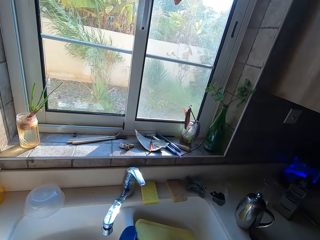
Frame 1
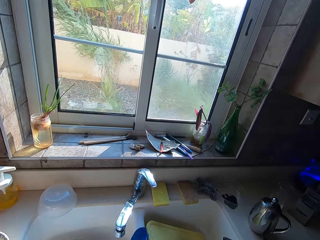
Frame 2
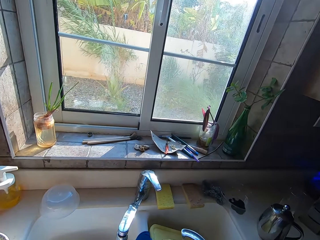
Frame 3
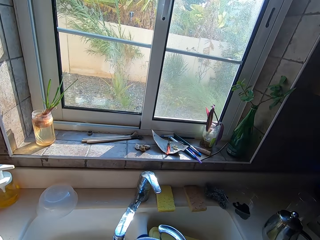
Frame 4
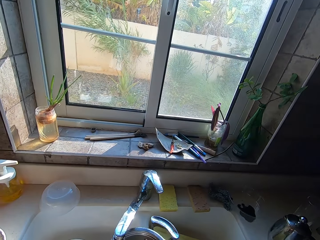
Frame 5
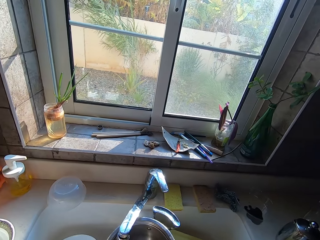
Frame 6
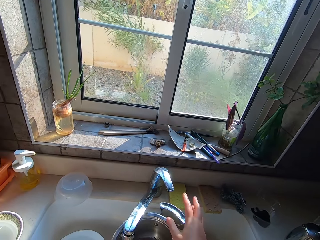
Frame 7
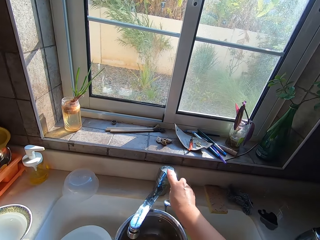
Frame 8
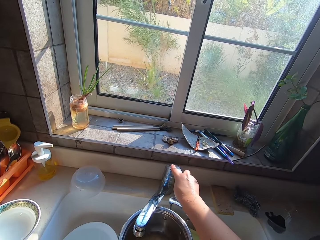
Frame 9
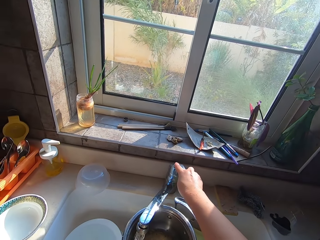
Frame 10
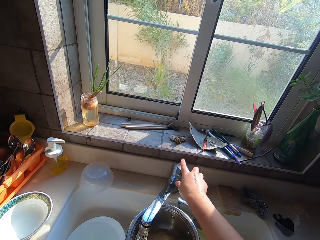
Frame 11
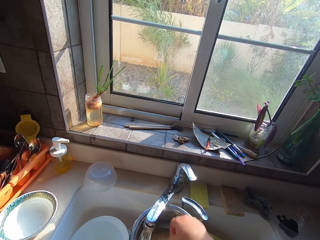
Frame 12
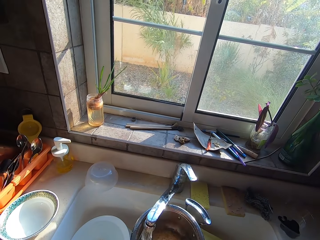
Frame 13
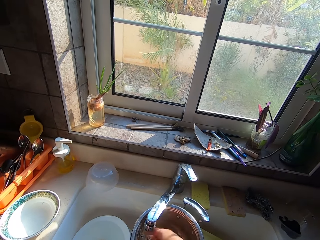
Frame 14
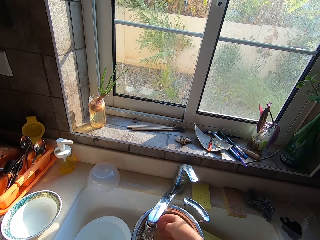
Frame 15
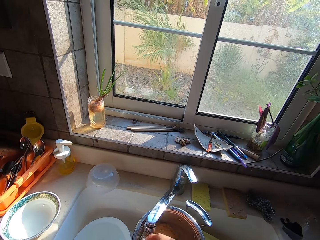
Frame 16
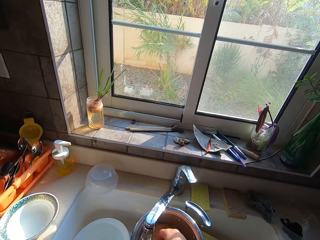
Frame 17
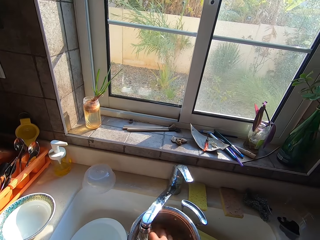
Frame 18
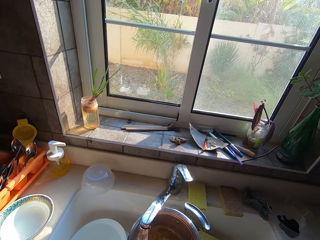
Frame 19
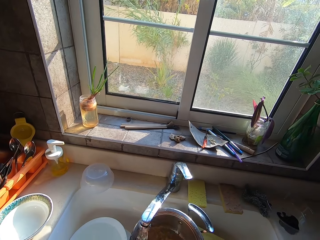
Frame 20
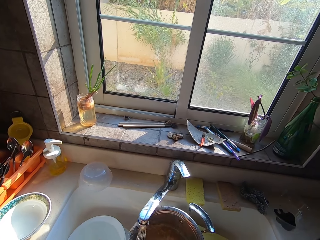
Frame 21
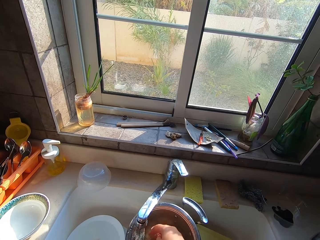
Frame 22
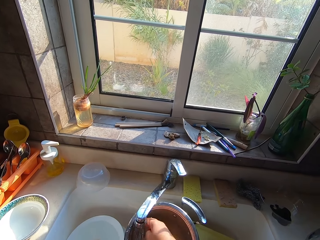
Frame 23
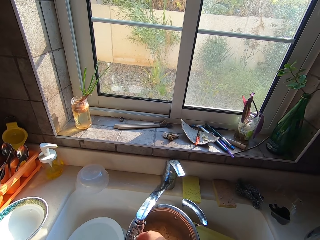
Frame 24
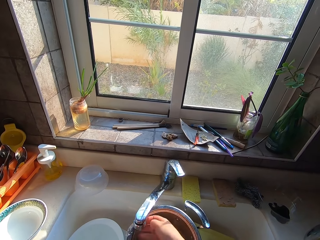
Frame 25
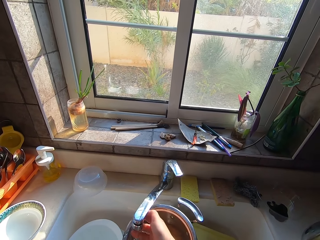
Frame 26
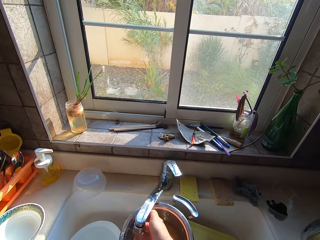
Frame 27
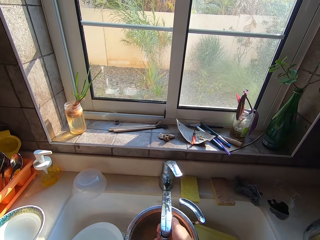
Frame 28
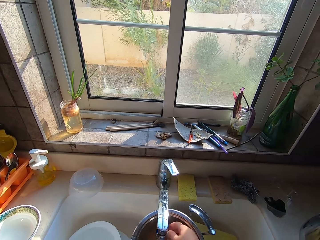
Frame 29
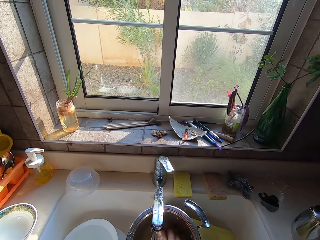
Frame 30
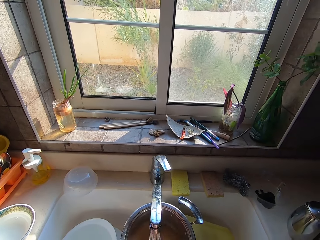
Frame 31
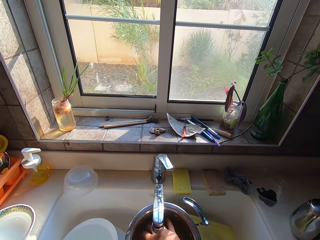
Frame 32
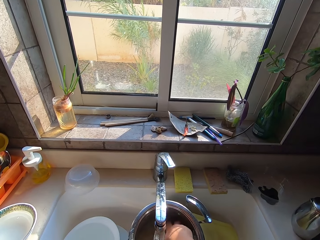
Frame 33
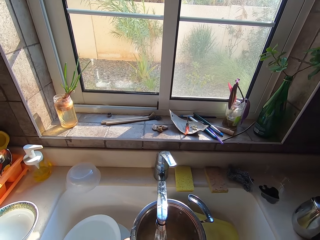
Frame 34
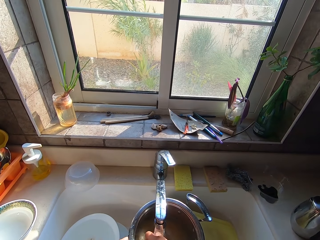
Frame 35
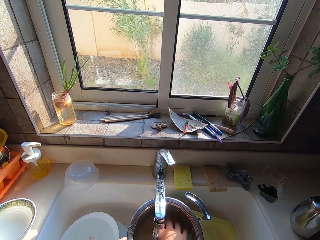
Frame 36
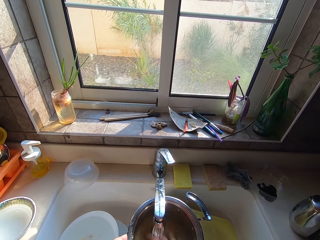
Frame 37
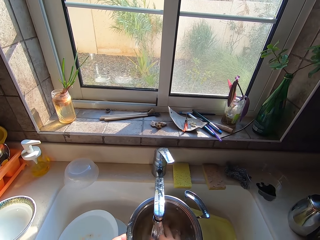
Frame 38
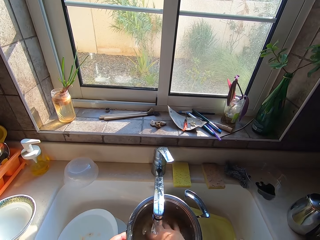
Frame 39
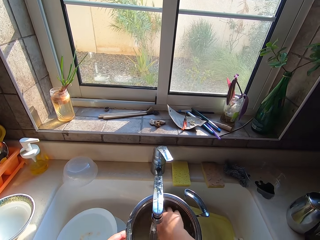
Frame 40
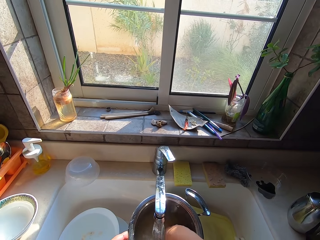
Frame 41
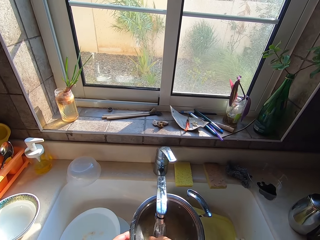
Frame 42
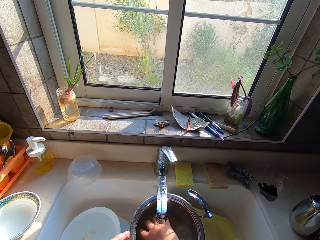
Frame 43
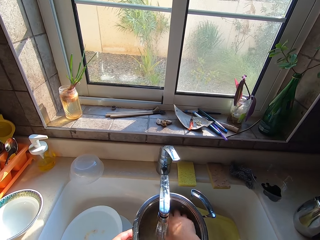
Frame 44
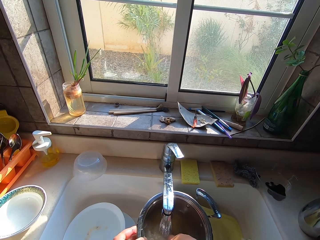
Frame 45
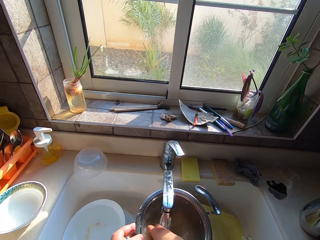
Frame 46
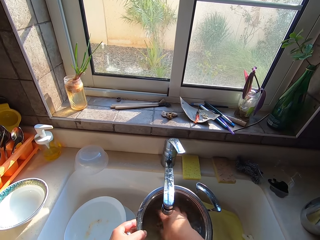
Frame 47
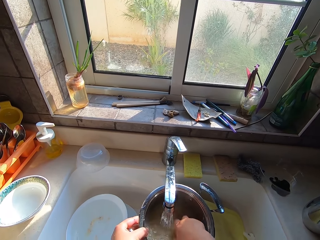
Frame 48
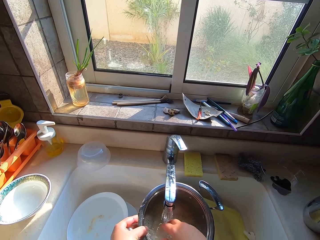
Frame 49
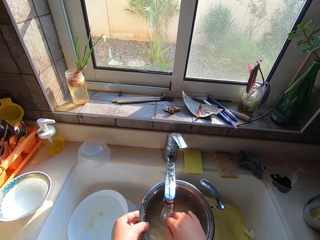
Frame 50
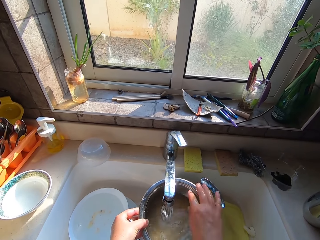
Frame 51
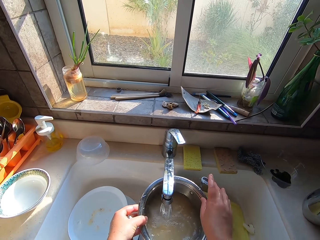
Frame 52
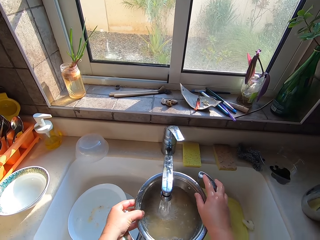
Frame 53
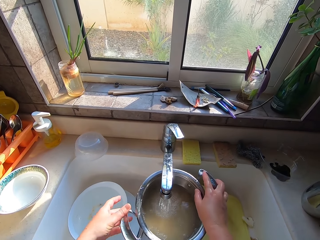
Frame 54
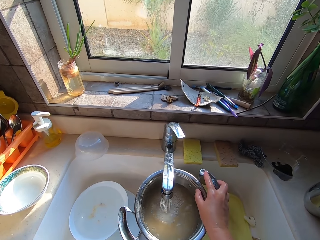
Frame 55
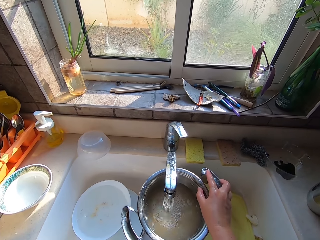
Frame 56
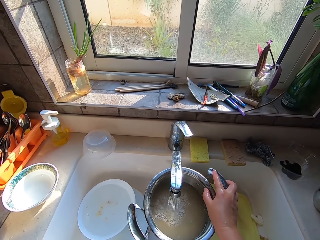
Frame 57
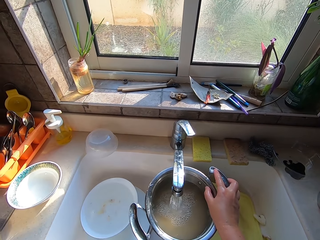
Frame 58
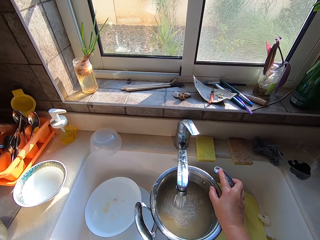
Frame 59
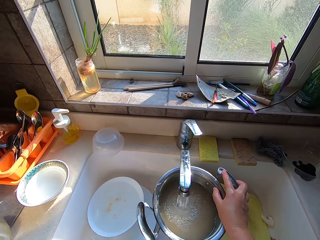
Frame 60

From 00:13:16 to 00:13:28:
The camera wearer runs tap water. They open a tap. They fetch water with a pot. They pour water into a pan with rice. They twist the tap. They wash the rice.

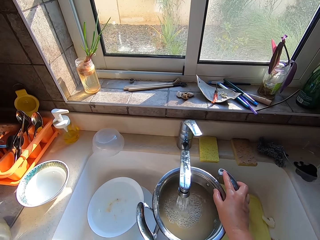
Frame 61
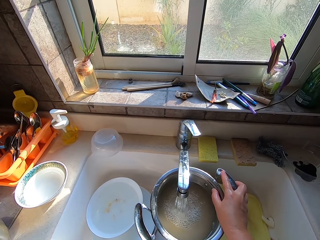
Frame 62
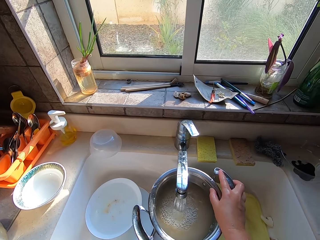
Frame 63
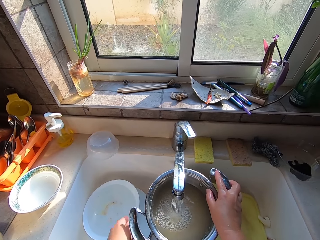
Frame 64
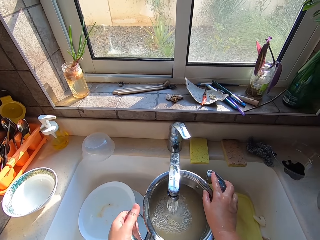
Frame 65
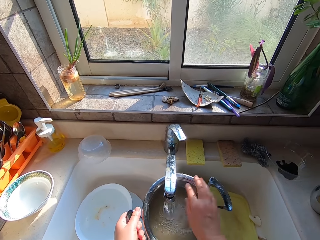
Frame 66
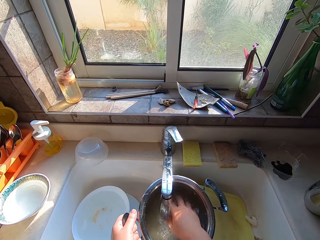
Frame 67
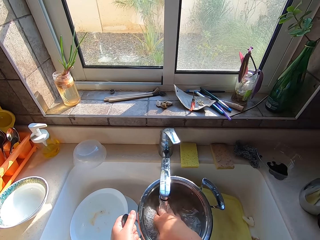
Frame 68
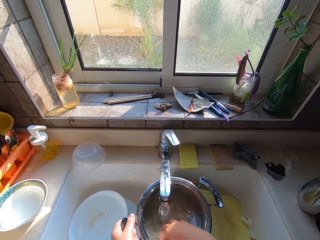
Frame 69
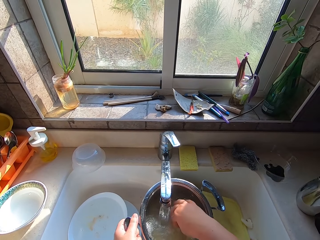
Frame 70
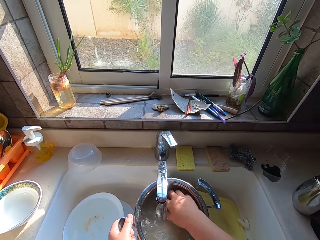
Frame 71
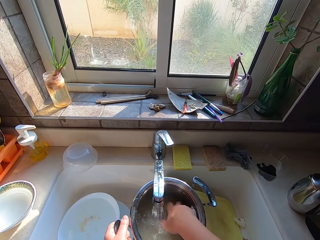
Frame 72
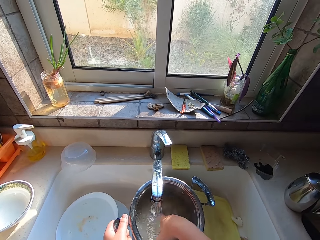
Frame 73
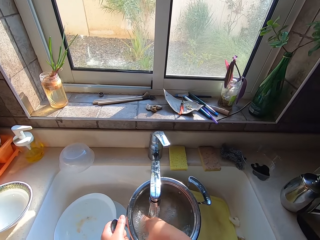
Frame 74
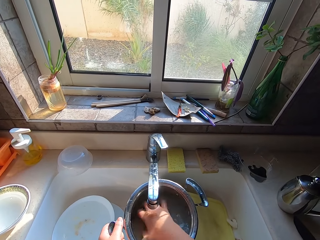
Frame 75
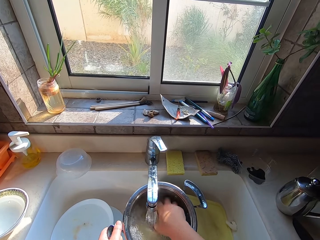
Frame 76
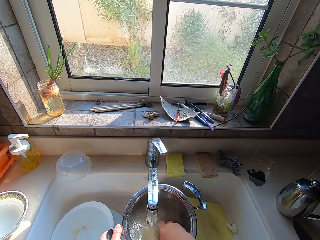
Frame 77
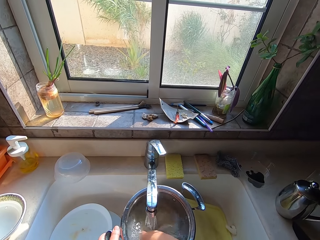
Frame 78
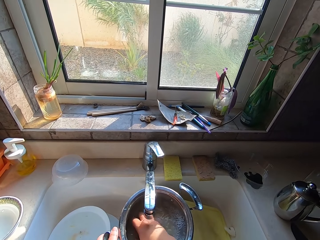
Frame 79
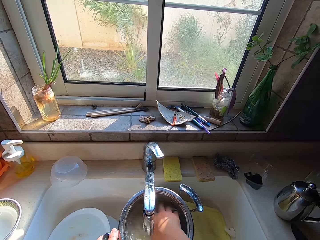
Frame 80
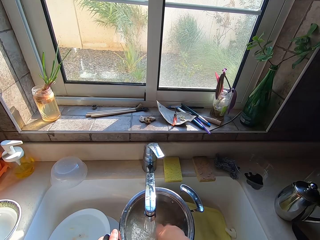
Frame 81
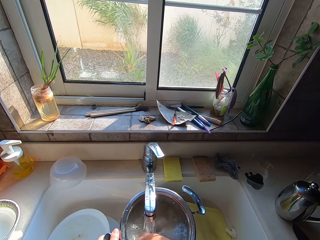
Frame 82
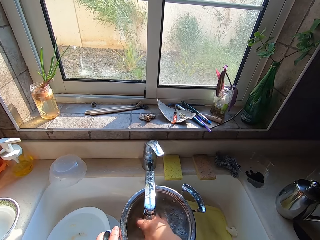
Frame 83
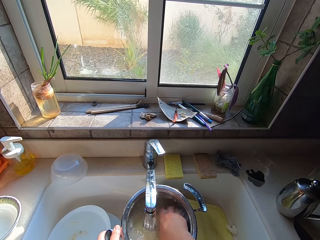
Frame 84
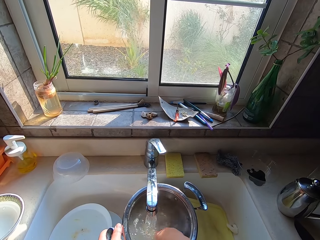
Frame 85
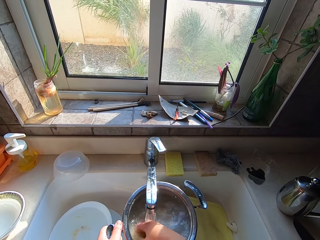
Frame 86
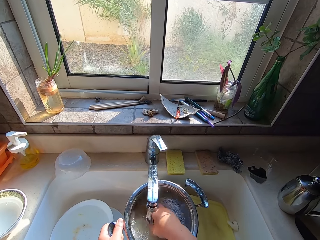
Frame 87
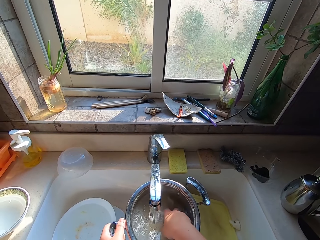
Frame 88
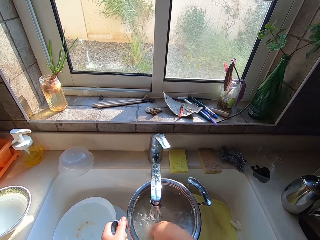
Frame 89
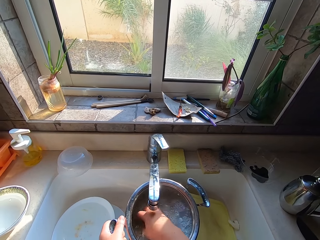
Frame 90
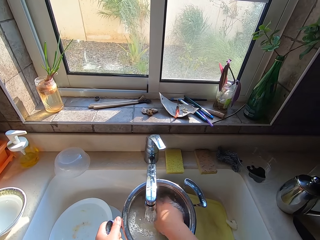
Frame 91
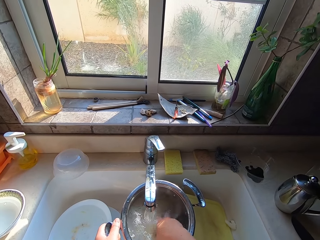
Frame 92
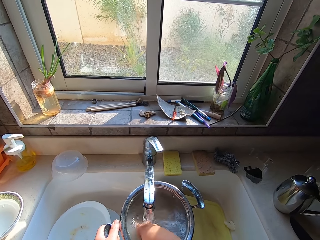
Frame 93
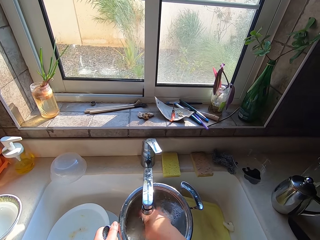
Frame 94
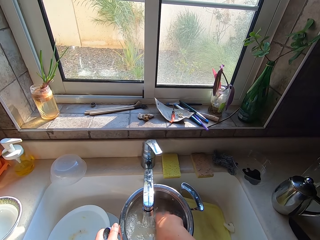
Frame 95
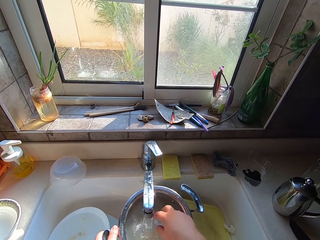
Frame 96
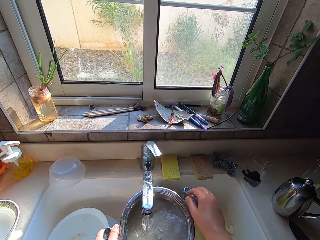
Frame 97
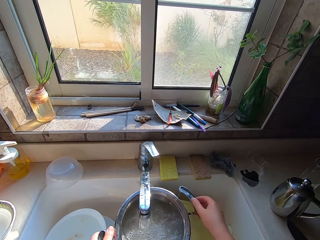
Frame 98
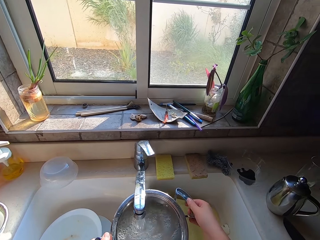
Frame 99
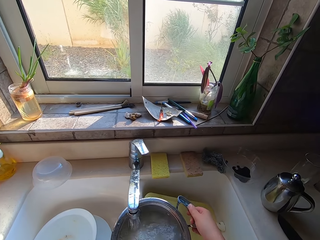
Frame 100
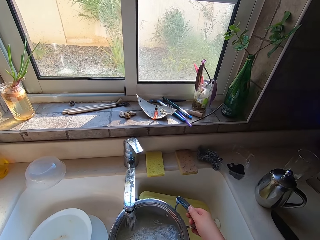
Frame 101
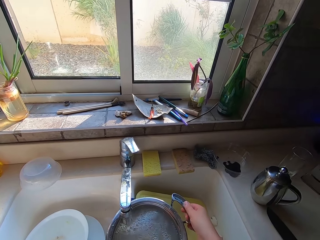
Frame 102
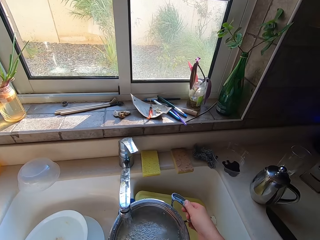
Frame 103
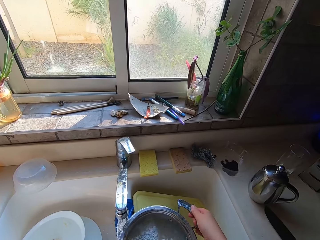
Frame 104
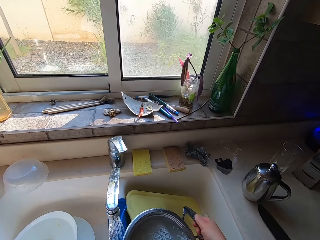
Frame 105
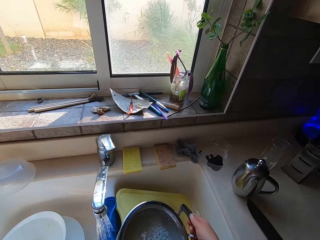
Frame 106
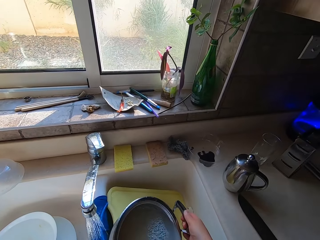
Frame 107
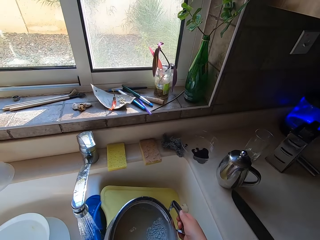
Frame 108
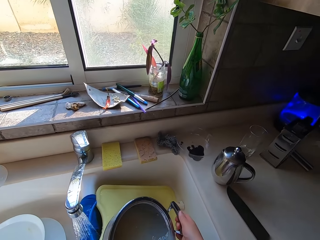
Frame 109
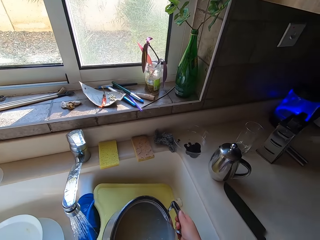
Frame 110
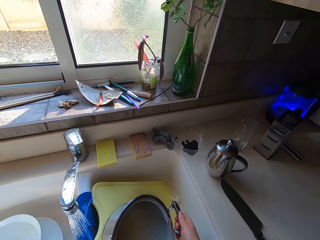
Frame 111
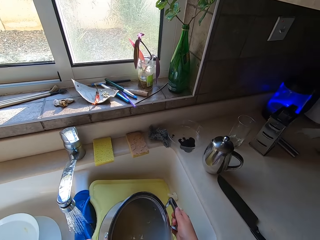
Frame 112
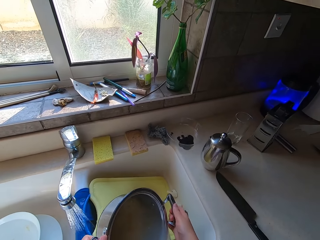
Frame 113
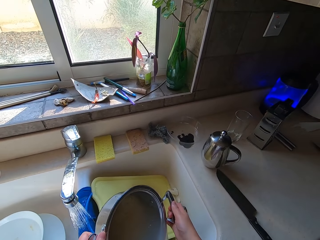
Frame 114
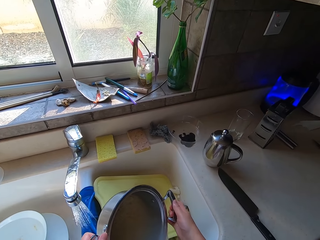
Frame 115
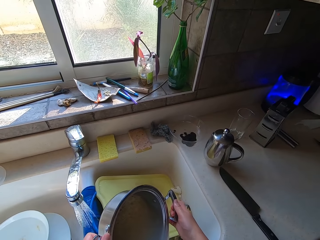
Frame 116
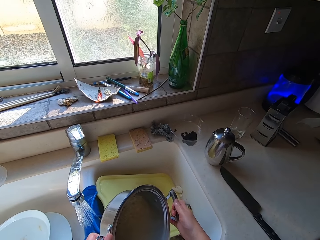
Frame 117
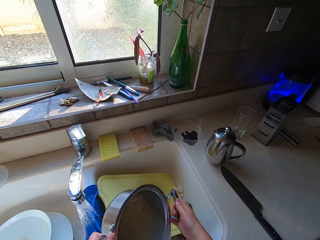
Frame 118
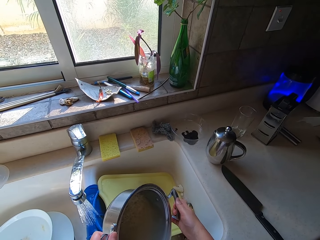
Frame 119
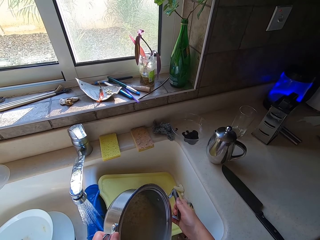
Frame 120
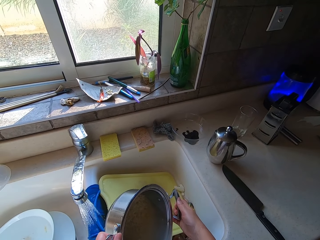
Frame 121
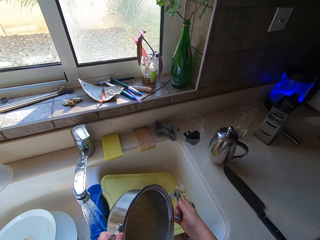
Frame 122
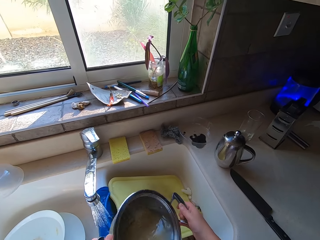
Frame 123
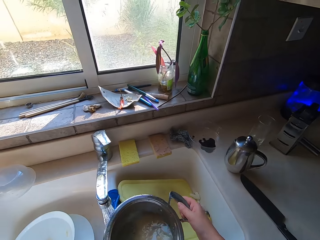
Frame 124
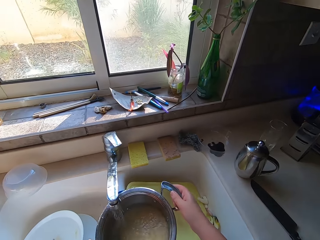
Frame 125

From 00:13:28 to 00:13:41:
The camera wearer pours water from the pot. They drain water from the rice.
